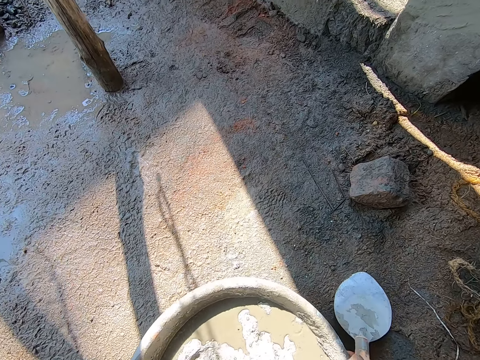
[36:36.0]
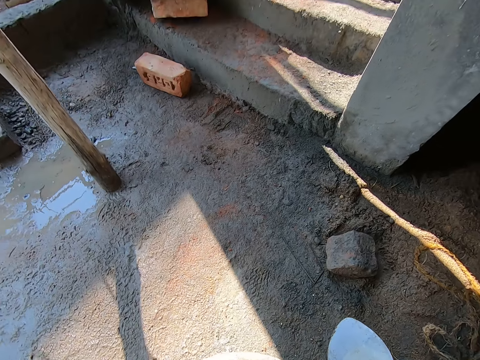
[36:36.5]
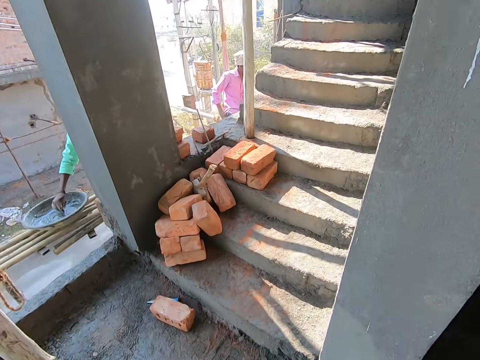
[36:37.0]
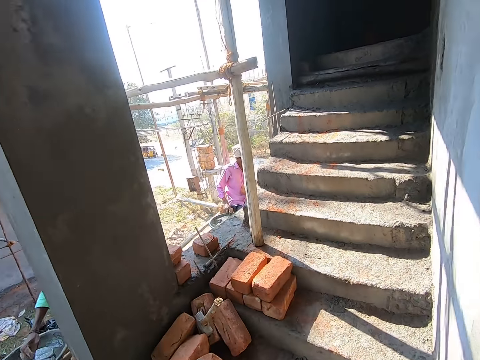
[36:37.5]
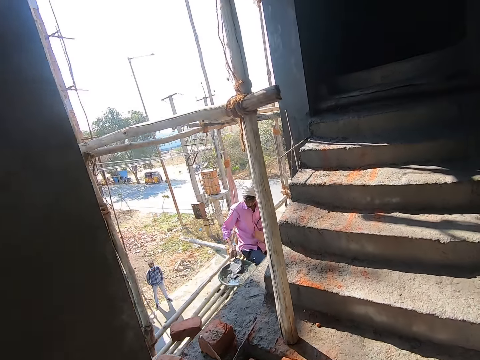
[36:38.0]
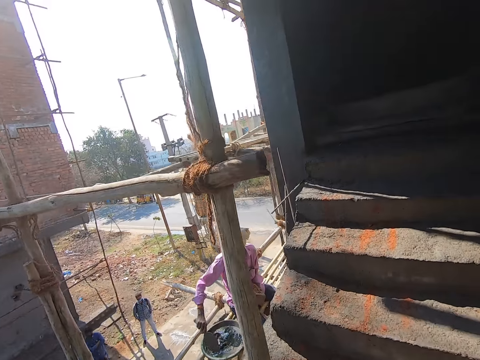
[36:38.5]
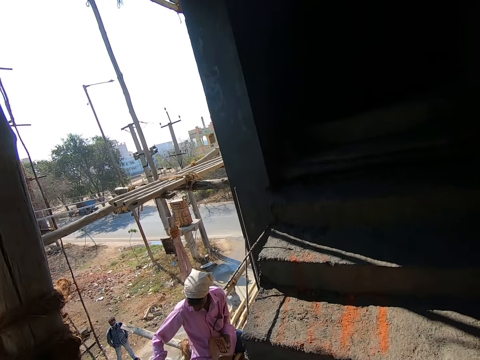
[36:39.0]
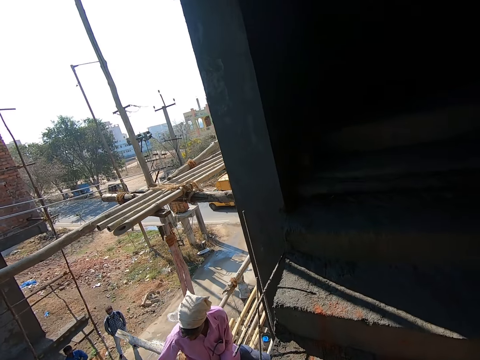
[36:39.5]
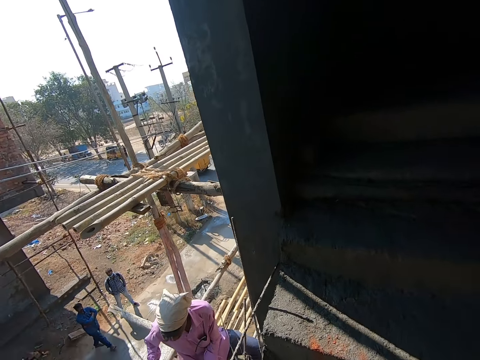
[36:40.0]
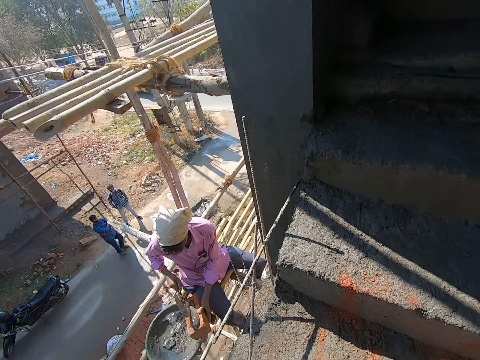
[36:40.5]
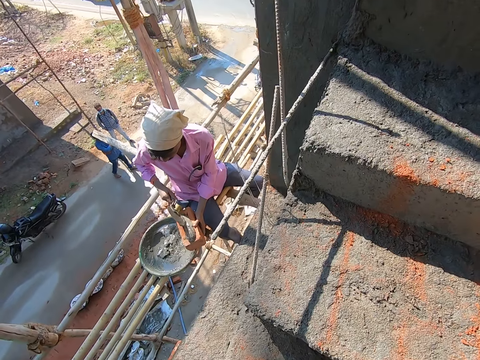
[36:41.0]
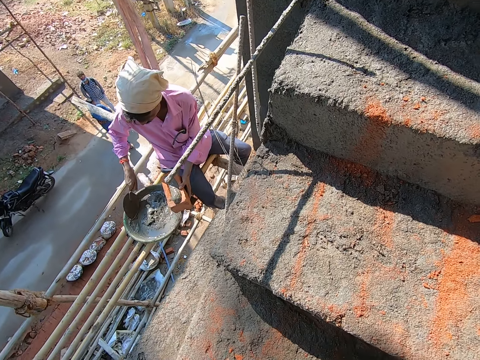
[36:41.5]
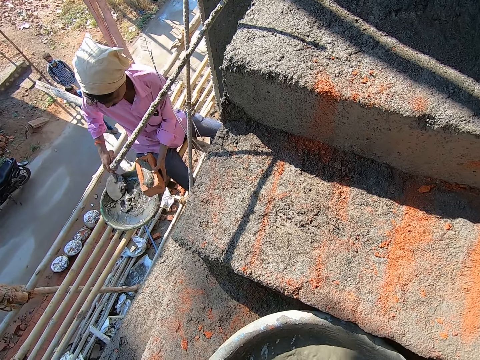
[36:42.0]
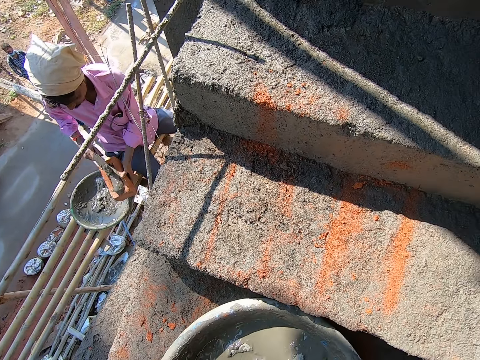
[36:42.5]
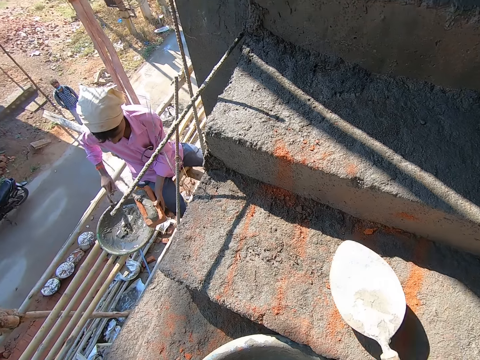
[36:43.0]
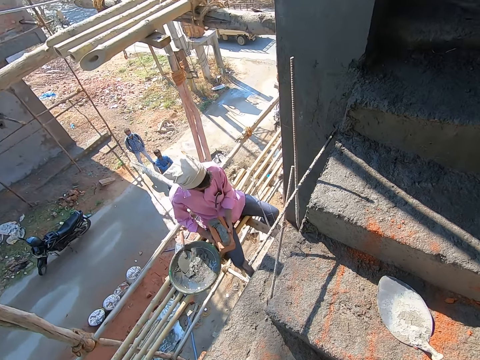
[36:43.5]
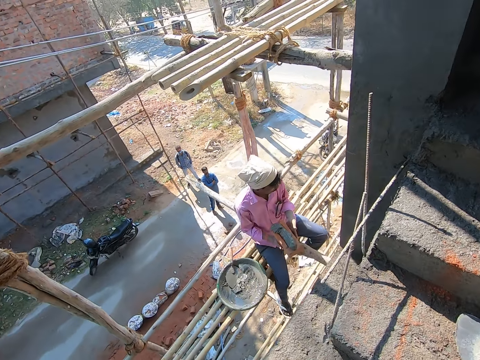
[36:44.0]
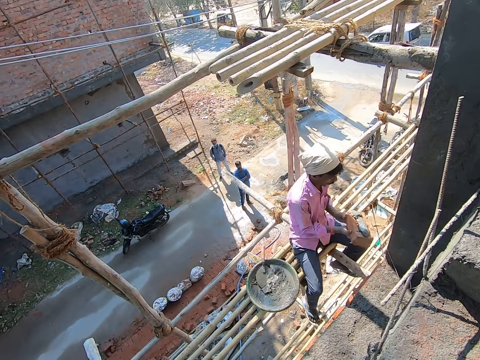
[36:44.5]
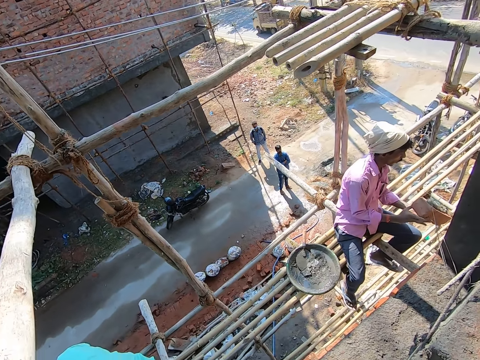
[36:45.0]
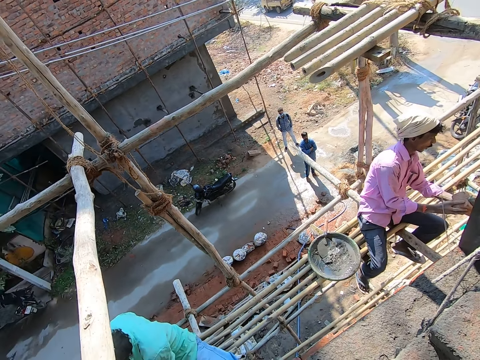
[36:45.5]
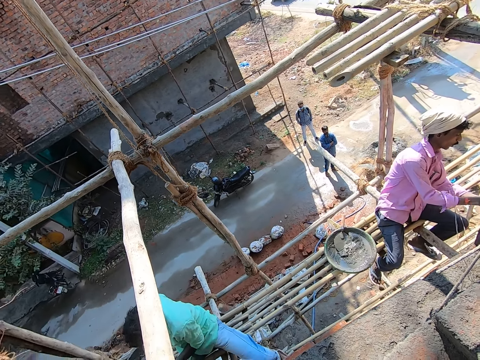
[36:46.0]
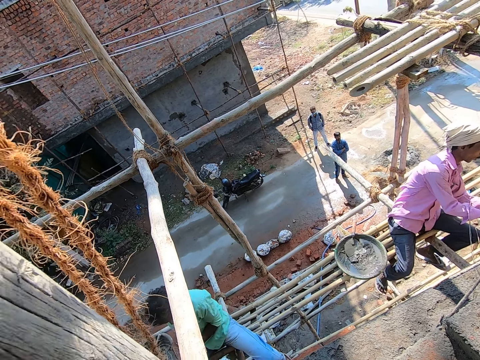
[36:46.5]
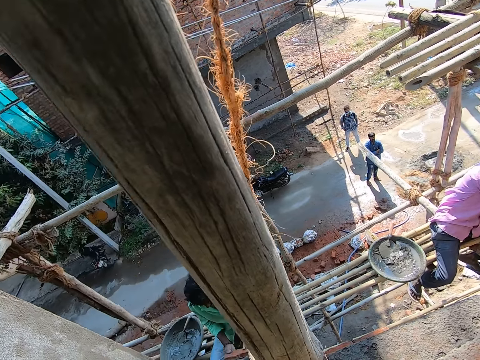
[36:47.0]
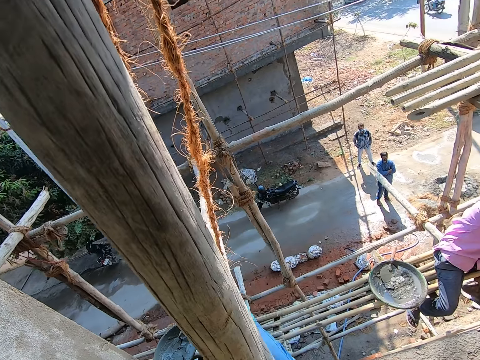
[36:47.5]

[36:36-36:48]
The camera wearer carries the bucket. He picks up the head pan from the floor with both hands. He interacts with a man and another man. He walks around the construction site. The first man scoops cement from a head pan with a trowel with his right hand. A woman converses with the camera wearer. The first man pours the cement in the trowel on a brick in his left hand. The camera wearer looks around the constructions. The first man scoops cement from the head pan with the trowel with his right hand. The camera wearer drops the head pan on the floor. The first man pours the cement in the trowel on the brick in his left hand. The first man drops the trowel in the head pan. The camera wearer drops the trowel on the floor with his right hand. The first man passes the brick from his left hand to his right hand, holds the brick with both hands, and places the brick on the wall with both hands. The camera wearer interacts with the first man. He looks around the constructions.

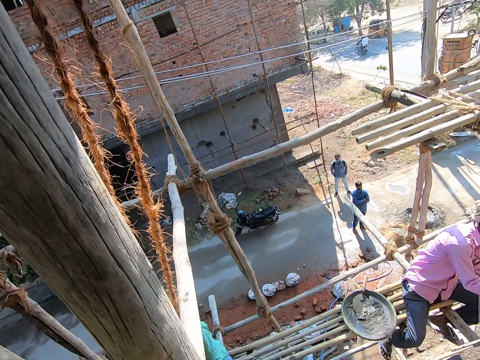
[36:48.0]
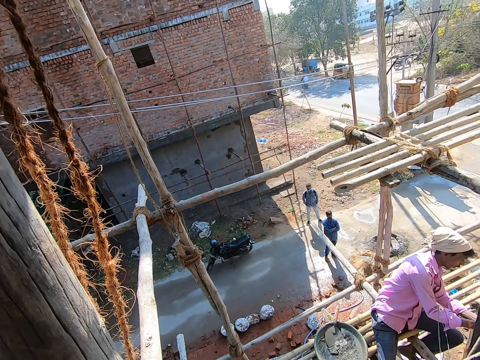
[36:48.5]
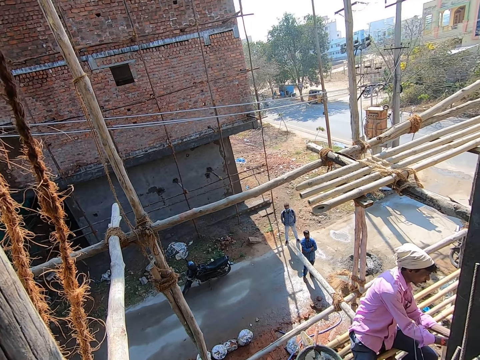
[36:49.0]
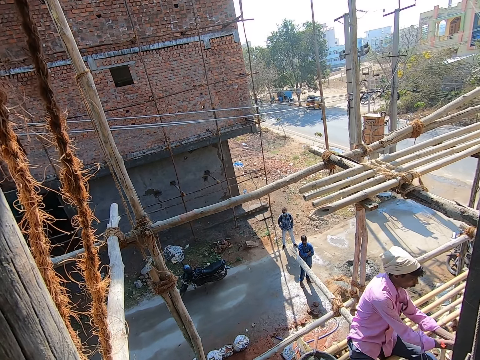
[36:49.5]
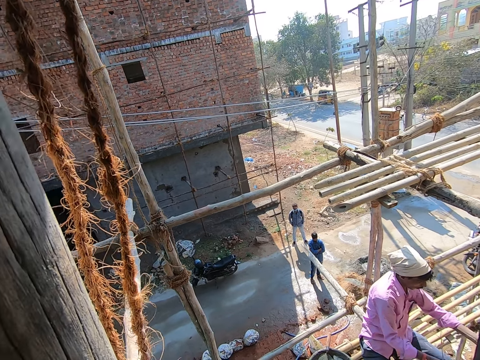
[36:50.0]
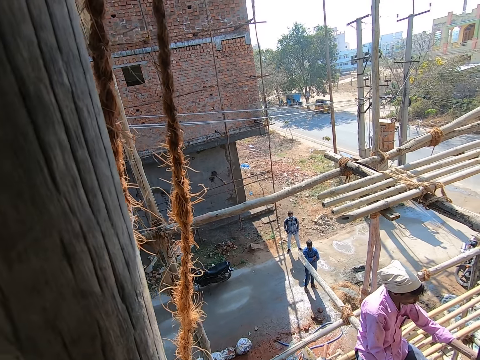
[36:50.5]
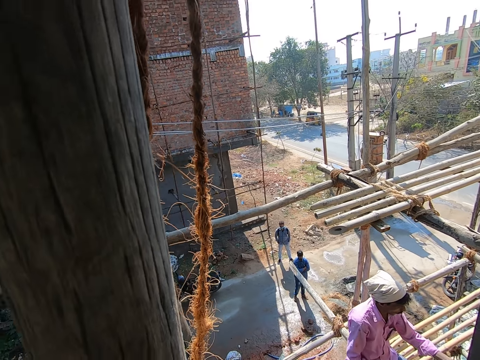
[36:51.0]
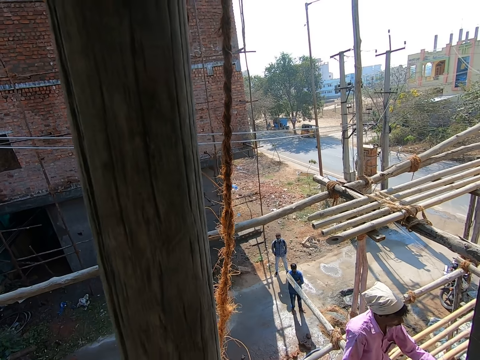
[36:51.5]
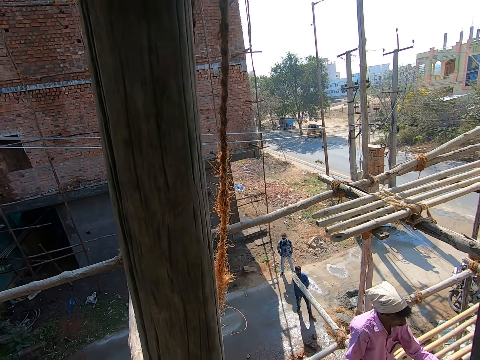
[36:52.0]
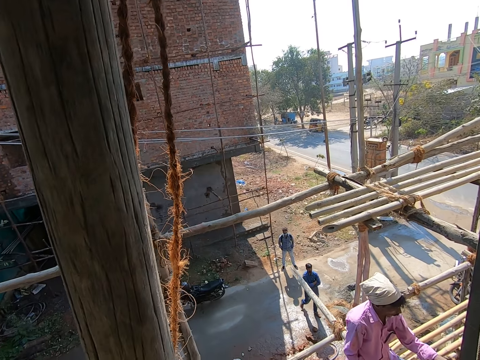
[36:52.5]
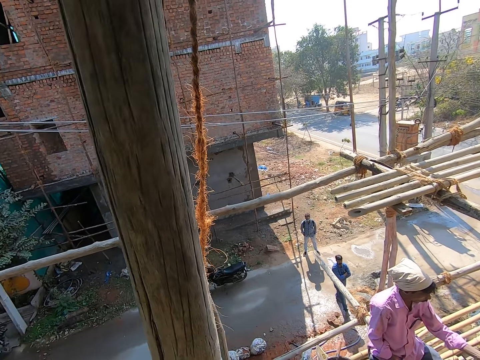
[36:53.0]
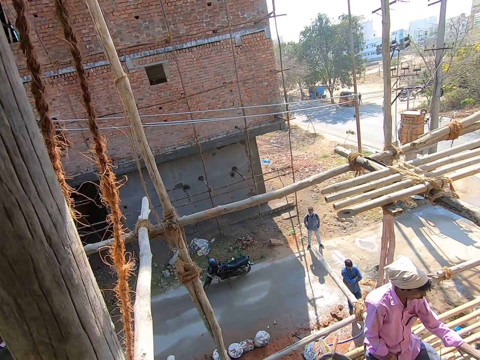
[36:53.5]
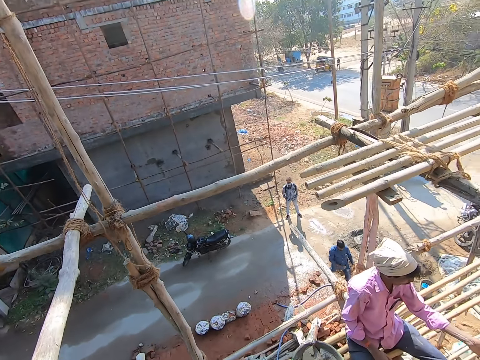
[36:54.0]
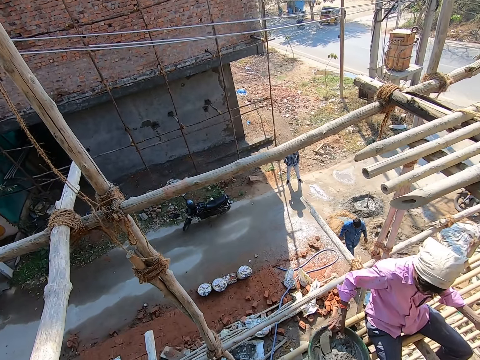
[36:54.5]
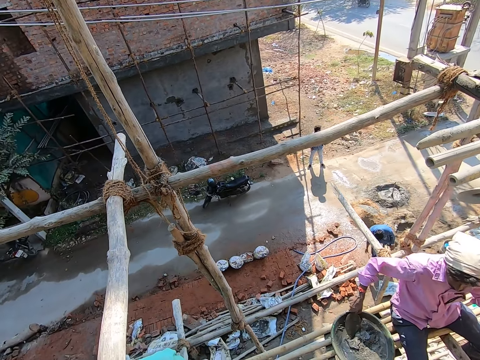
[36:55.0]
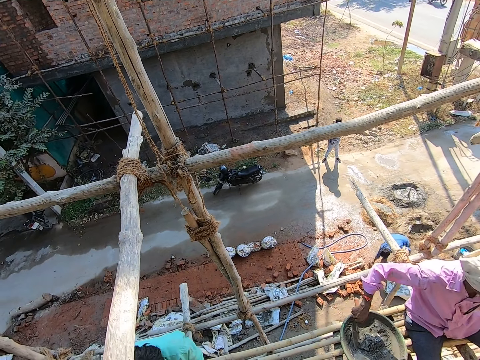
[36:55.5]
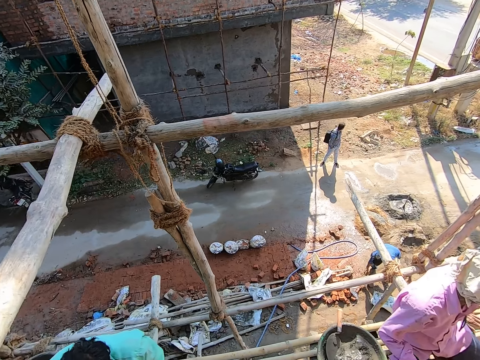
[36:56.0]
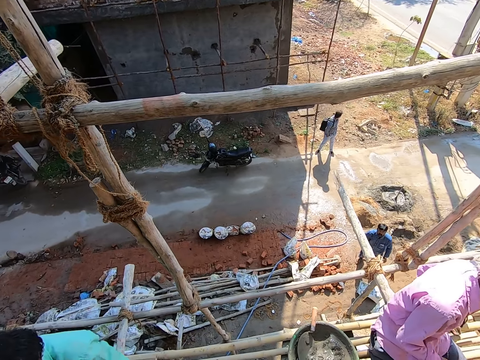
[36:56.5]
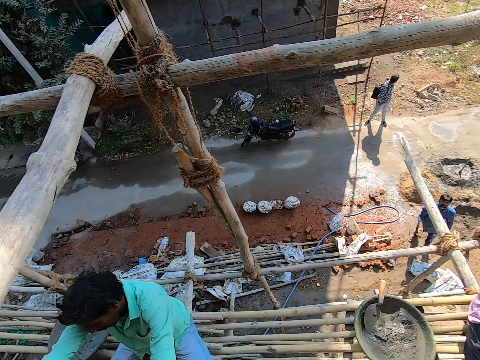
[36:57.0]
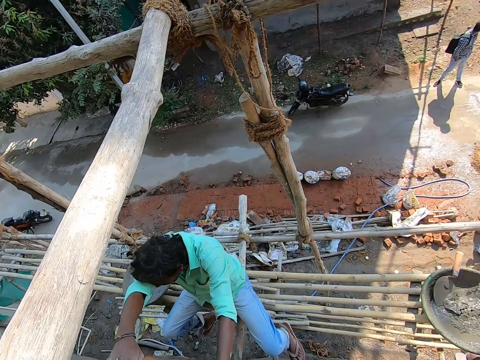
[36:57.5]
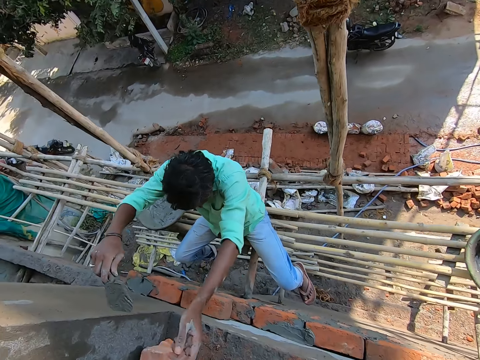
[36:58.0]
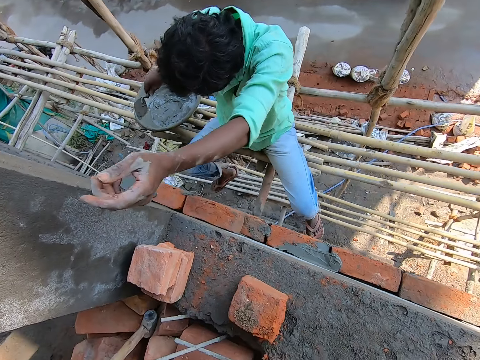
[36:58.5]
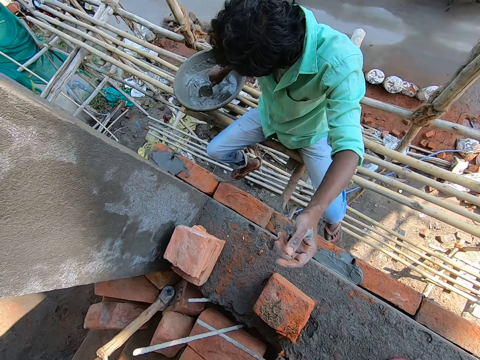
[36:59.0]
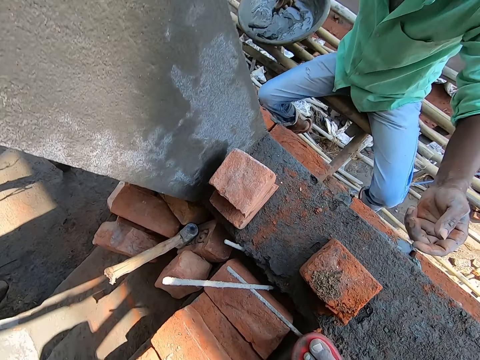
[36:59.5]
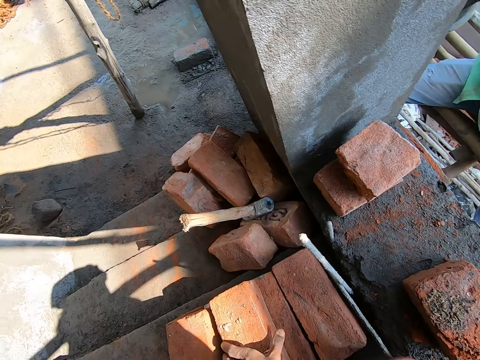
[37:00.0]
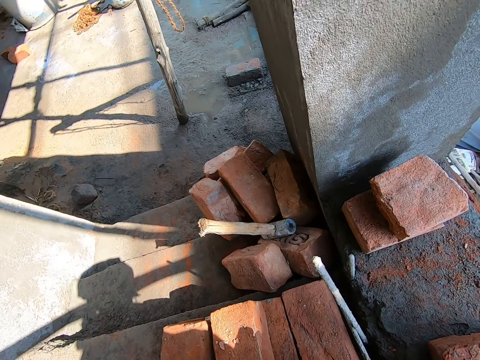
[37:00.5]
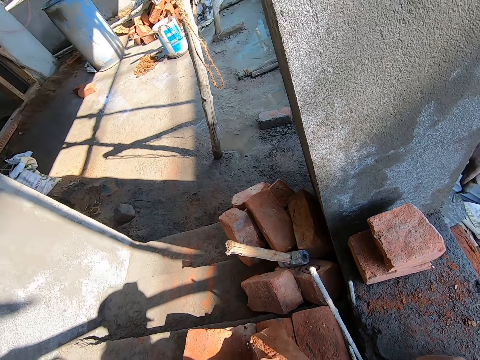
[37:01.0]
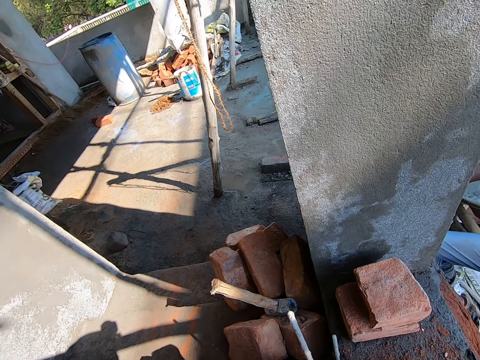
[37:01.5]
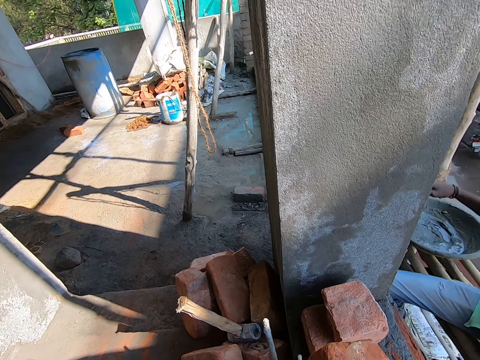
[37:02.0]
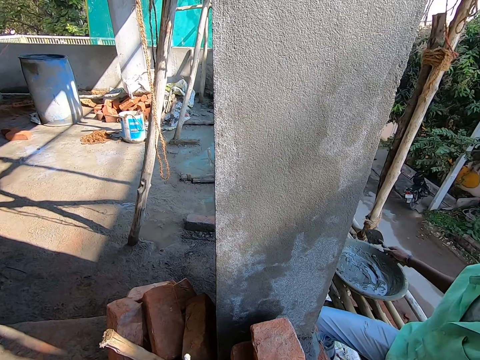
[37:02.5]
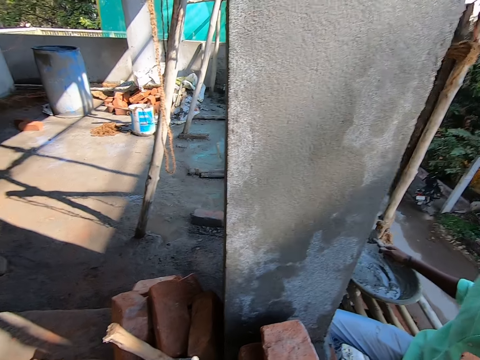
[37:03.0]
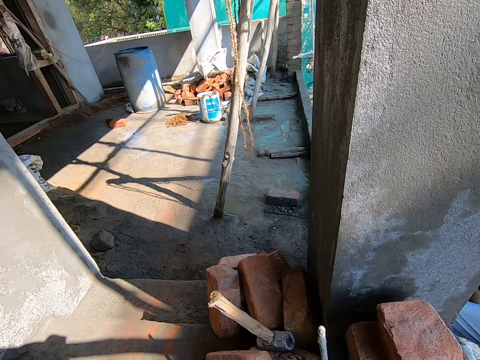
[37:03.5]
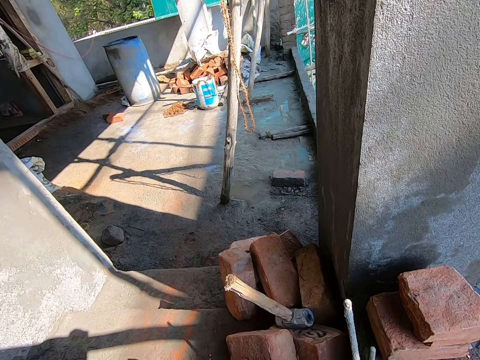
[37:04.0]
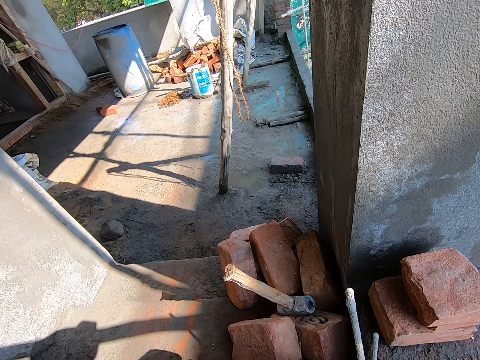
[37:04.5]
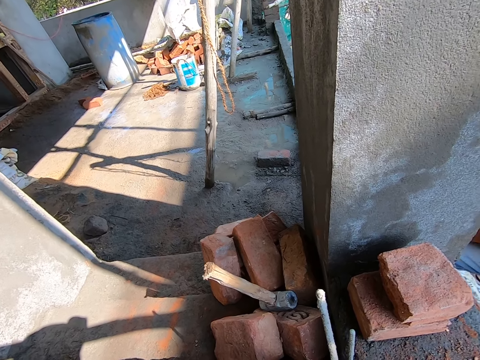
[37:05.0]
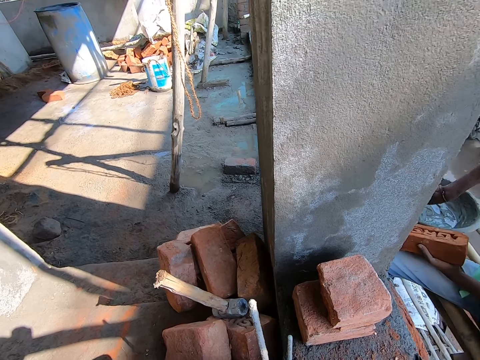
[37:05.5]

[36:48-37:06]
A man converses with a woman. The camera wearer looks around the constructions. He looks around the constructions again. Another man picks the trowel from the head pan with his right hand. The man drops the trowel in the head pan. The camera wearer interacts with another man. The man places a trowel on a wall with his right hand. The camera wearer looks at the man. The man scoops cement from the head pan with the trowel with his right hand. The camera wearer converses with the man and picks a brick from the floor with his left hand. He looks around the construction site.
